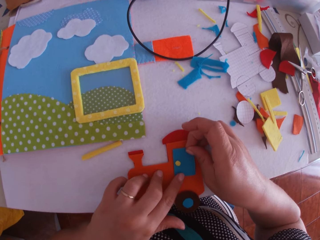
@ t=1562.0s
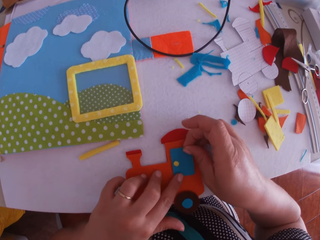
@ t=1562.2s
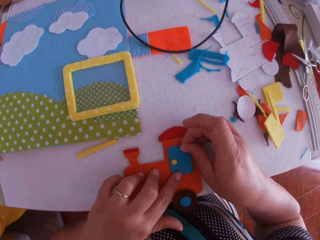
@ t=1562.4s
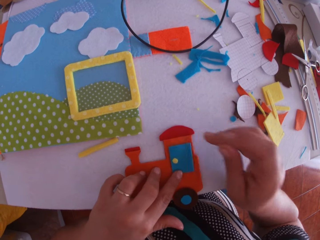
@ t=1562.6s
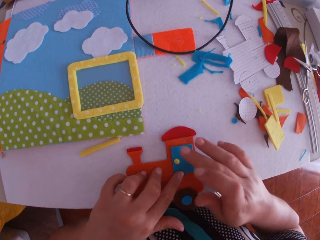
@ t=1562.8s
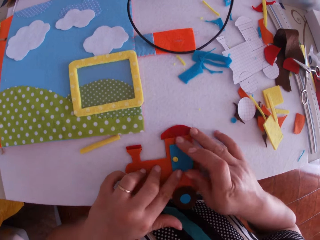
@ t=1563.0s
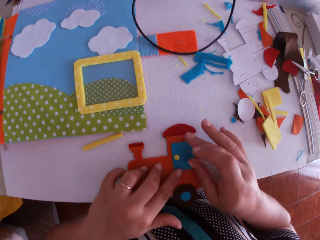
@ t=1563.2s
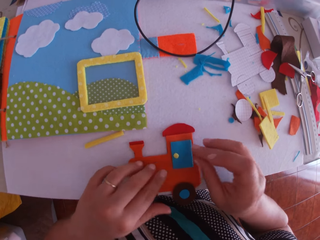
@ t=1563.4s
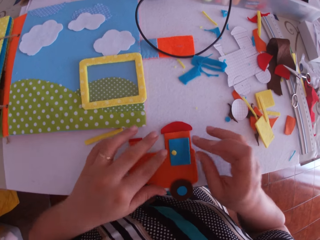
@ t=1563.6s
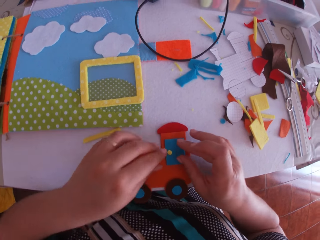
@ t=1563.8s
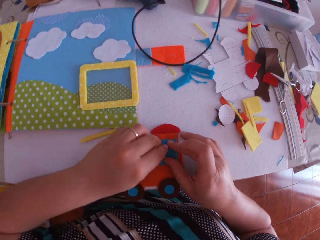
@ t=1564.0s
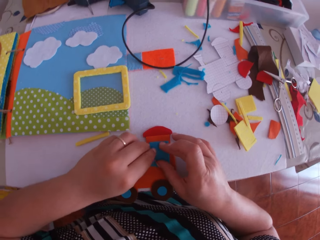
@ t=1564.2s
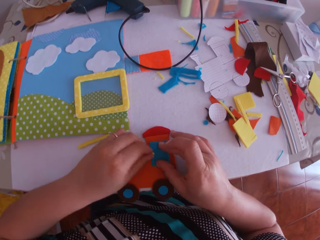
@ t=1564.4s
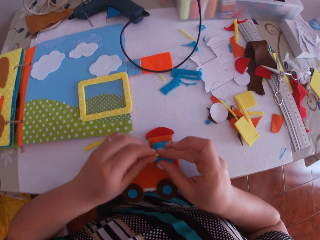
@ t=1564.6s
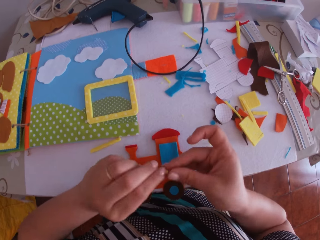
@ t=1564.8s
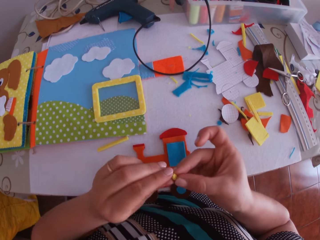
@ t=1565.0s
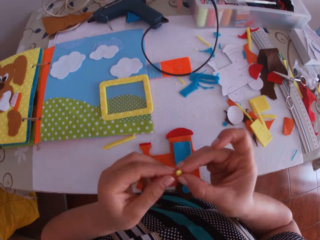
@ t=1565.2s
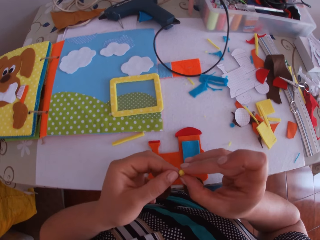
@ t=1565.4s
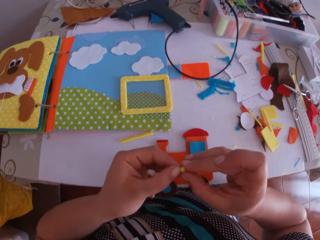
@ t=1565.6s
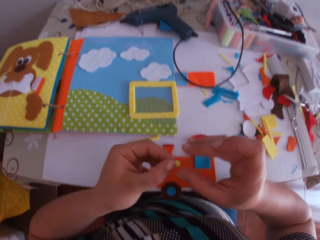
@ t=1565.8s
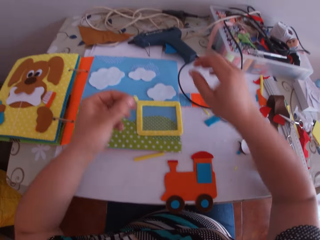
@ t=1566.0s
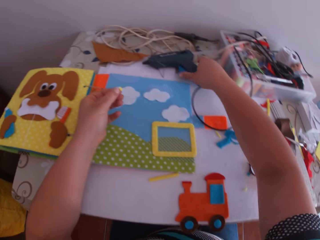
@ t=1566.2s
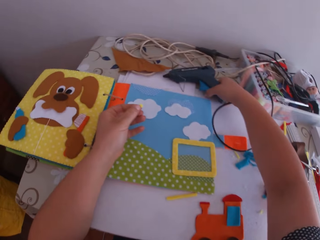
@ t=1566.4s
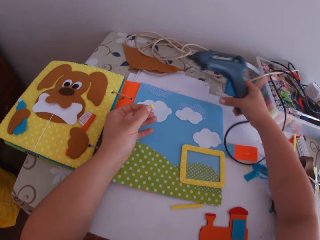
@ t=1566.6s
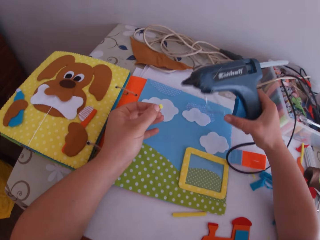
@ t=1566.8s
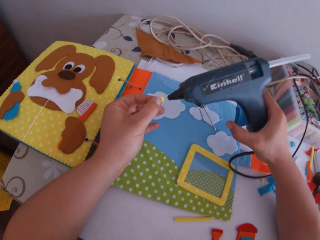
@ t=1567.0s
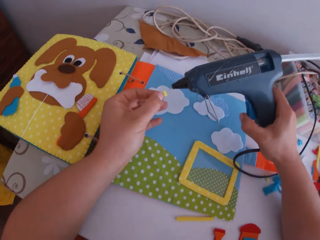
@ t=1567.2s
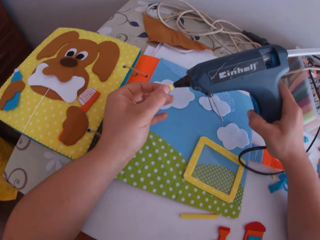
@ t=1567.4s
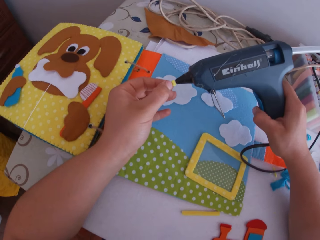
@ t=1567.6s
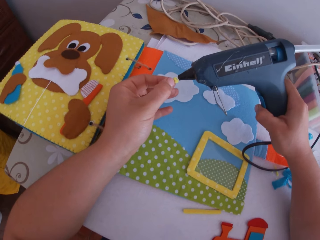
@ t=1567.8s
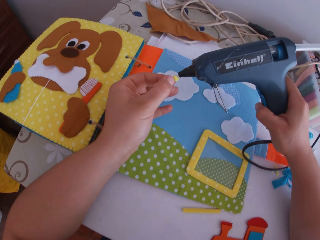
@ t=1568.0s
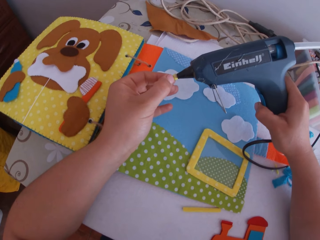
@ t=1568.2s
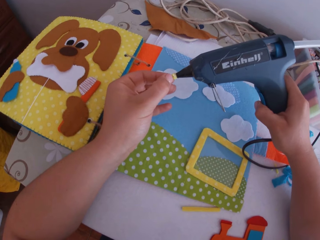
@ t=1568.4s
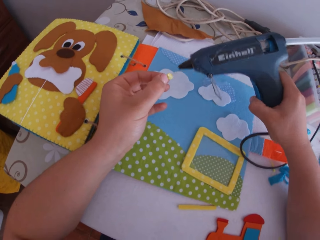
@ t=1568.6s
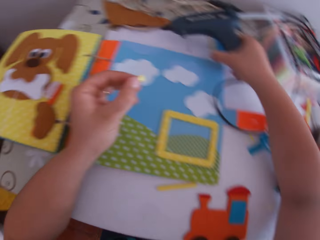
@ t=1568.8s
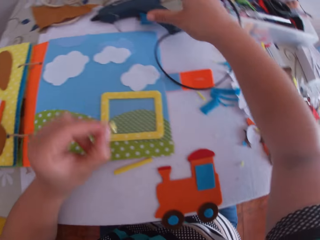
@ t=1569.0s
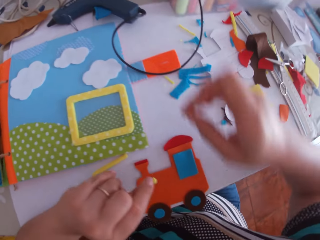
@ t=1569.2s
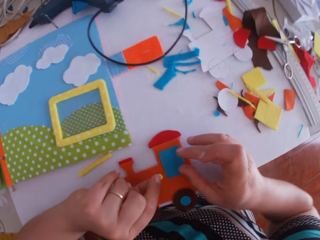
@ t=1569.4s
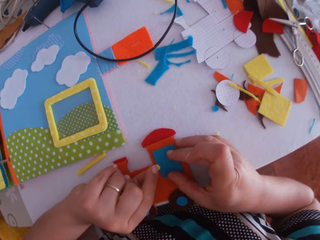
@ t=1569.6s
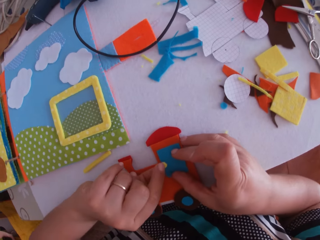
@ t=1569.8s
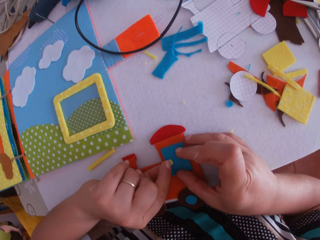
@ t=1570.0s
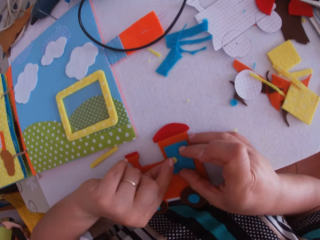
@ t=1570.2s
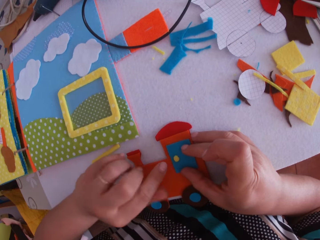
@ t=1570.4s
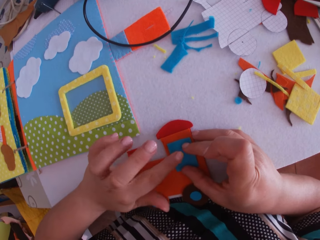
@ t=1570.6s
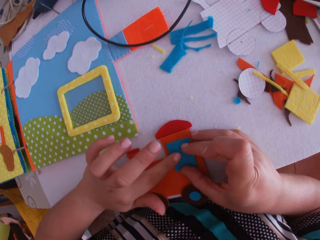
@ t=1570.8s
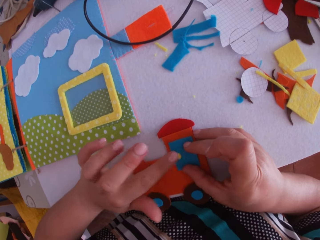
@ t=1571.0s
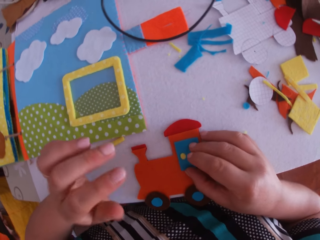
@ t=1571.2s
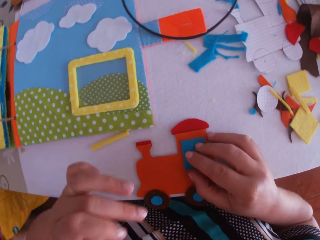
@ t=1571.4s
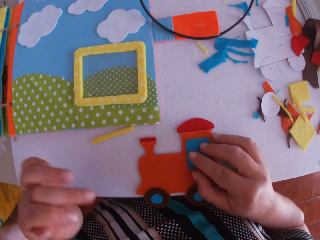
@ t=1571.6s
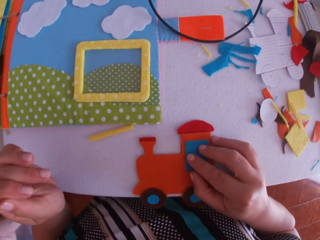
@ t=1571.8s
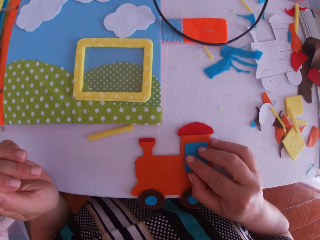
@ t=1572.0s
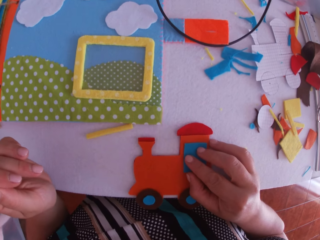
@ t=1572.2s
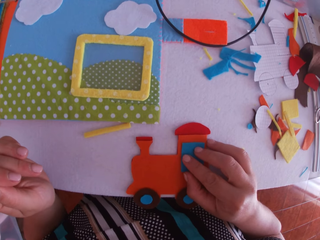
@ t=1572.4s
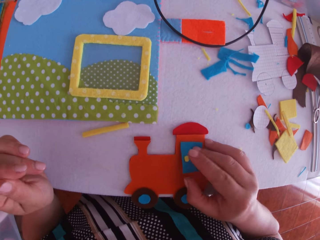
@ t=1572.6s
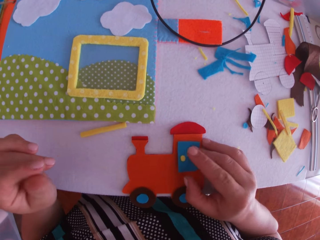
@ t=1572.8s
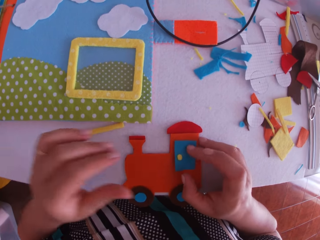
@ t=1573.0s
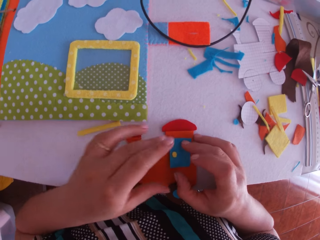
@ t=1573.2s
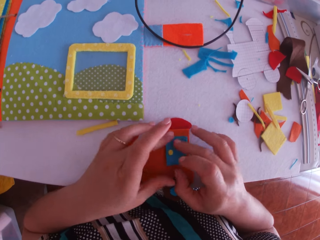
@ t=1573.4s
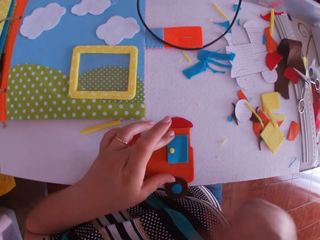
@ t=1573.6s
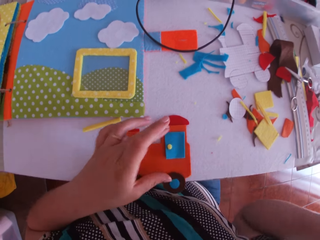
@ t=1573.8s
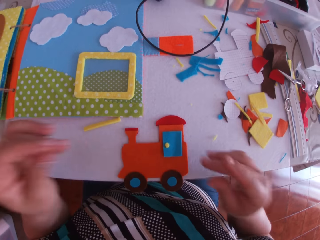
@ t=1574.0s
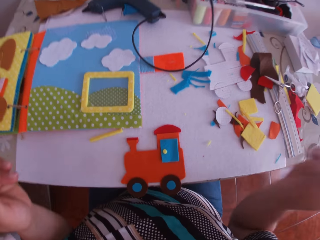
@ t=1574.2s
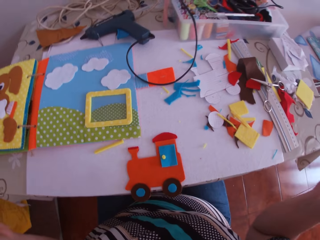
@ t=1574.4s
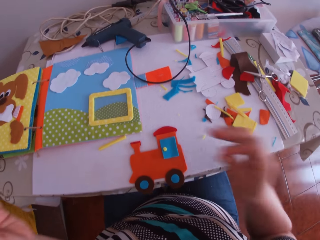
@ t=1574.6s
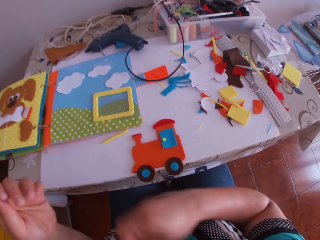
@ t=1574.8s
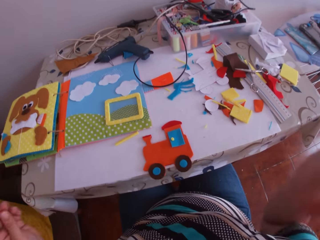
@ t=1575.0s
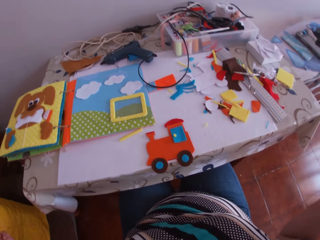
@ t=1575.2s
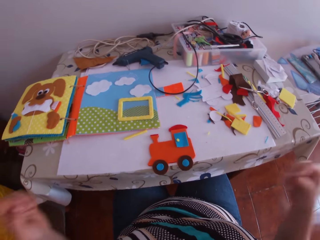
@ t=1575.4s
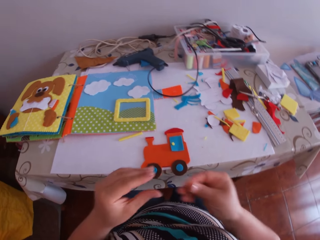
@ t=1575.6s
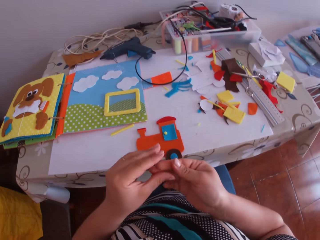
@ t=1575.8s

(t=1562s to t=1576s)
The camera wearer picks a piece of yellow cardboard or felt material on the paper train with her left hand. She holds the piece of yellow cardboard with both hands. She swings her hand. She picks the hot glue gun on the table with her right hand. She applies glue on the piece of yellow cardboard with the hot glue gun in her right hand. She places the hot glue gun on the table with her right hand. She swings her hand. She places the piece of yellow cardboard on the paper train with her left hand. She holds the felt train craft. She sticks the felt material. She presses the piece of yellow cardboard on the paper train with her left hand. She presses the piece of yellow cardboard on the paper train with her right hand. She stares at the felt train craft. She swings her hand. She holds the felt train craft. She swings her hand.

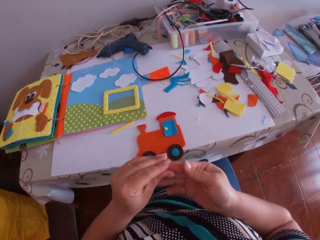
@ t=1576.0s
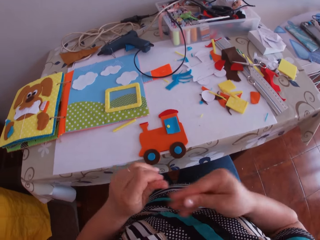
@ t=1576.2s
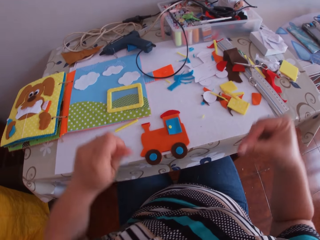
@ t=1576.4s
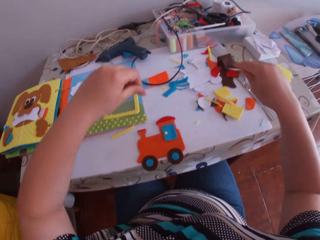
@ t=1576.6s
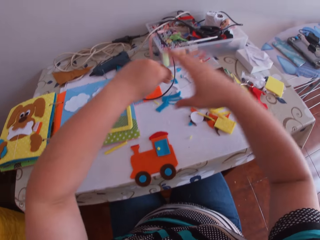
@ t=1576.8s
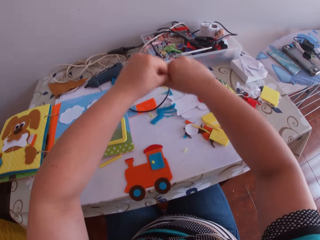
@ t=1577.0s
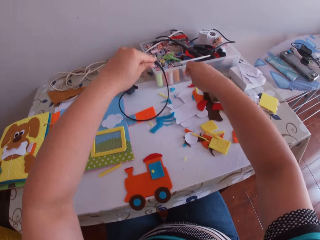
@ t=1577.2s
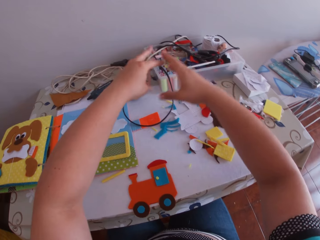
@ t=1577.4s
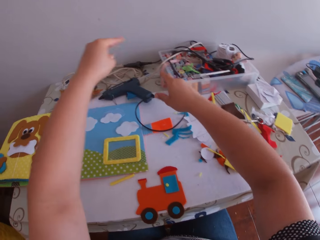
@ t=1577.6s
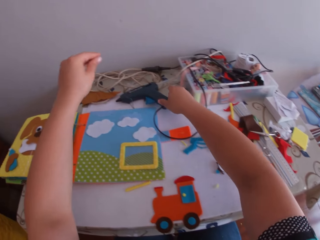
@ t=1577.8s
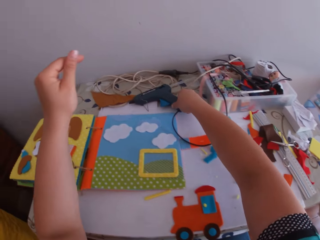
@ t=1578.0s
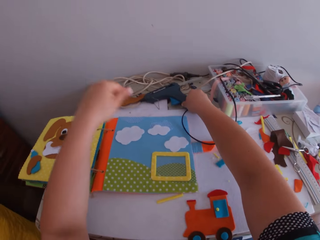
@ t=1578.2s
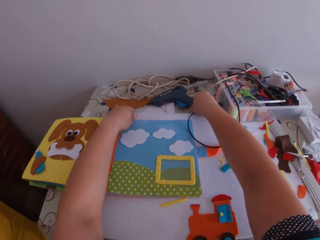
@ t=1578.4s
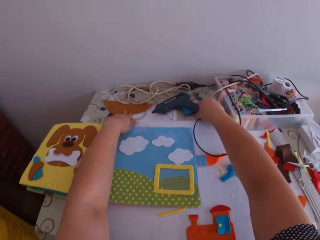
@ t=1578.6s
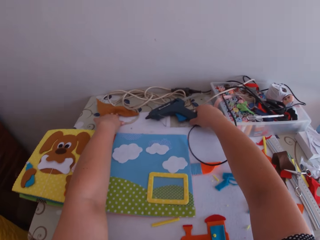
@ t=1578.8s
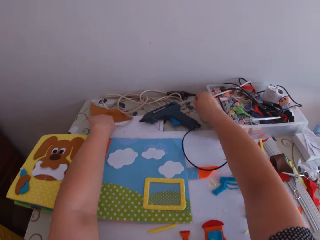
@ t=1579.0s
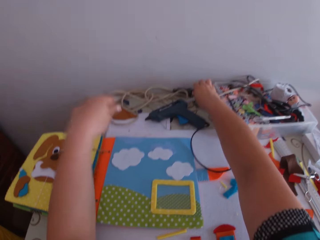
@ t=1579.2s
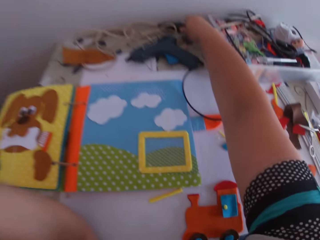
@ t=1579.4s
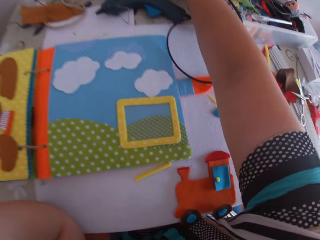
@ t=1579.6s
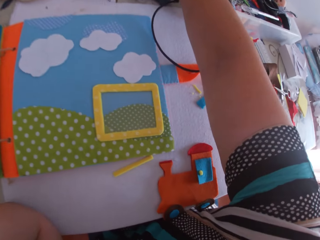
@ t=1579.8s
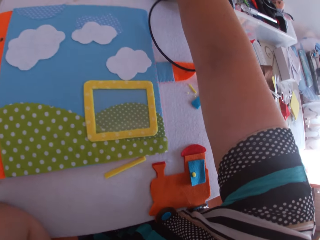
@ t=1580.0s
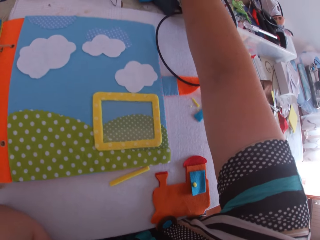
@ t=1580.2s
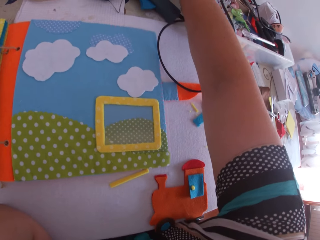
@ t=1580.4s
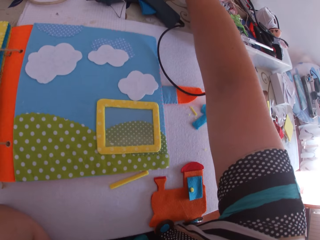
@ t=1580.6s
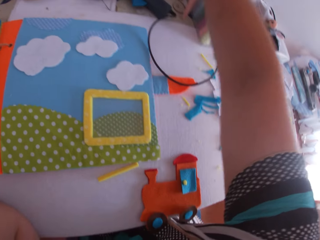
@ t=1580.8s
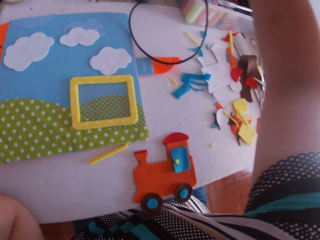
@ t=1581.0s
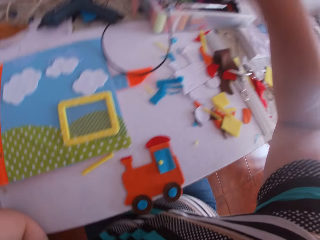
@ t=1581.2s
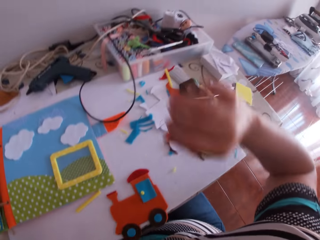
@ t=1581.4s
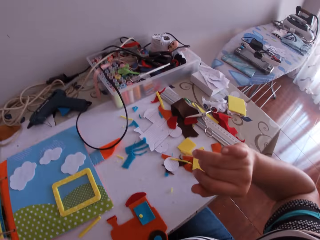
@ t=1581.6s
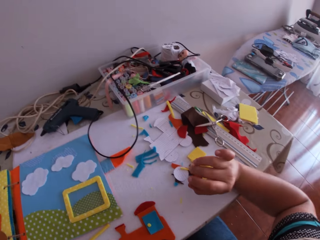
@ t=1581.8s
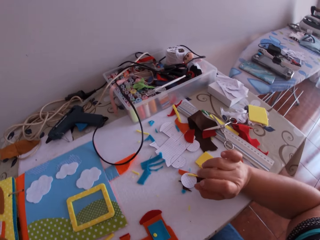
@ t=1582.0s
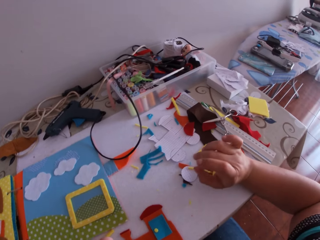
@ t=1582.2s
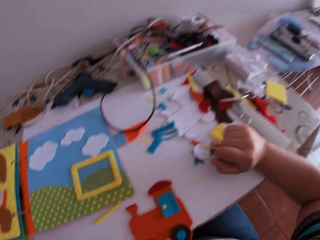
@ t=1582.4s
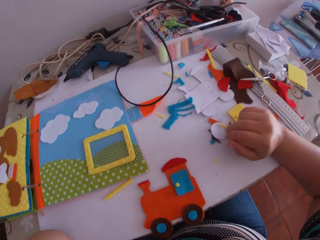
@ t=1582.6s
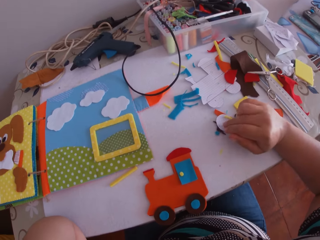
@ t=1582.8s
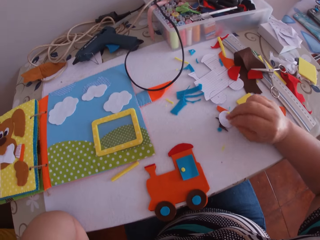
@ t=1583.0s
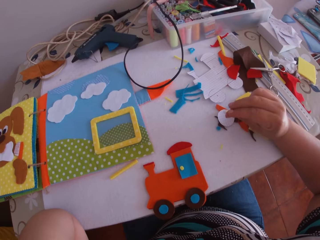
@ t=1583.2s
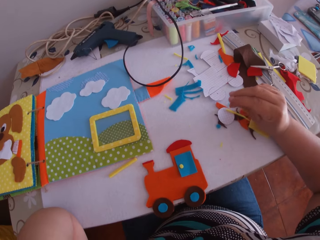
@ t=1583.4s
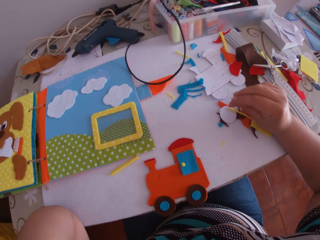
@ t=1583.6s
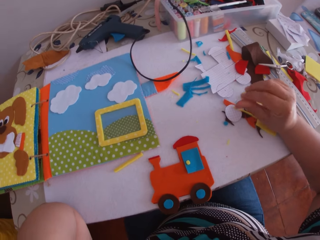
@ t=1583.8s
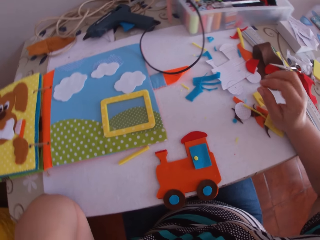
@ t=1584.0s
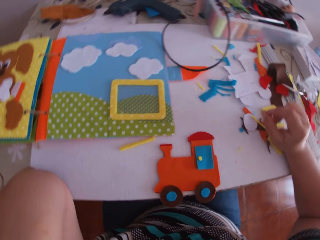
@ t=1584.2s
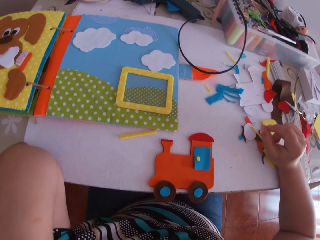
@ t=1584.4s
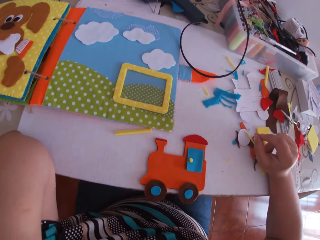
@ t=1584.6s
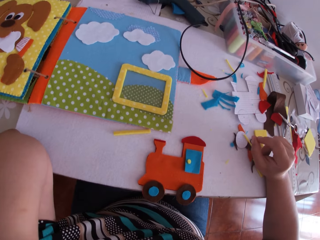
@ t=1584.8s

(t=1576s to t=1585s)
The camera wearer takes off glue from both hands. She holds a sewing needle. She swings her hand. She adjusts the glue gun on the table with her right hand. She adjusts things on the table with her left hand. She swings her hand. She touches something. She swings her hand. She rubs her right fingers together. She leans her hand on the desk. She wipes the finger.
